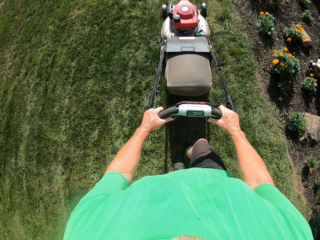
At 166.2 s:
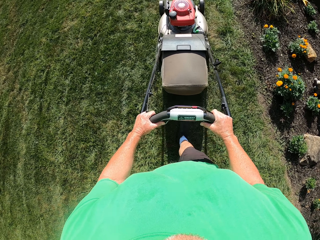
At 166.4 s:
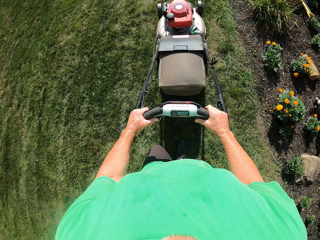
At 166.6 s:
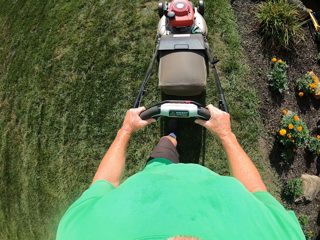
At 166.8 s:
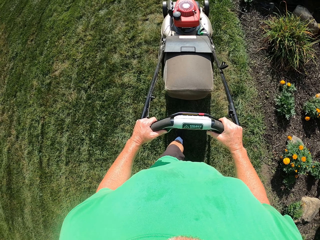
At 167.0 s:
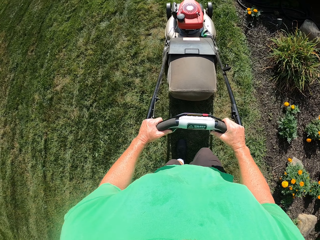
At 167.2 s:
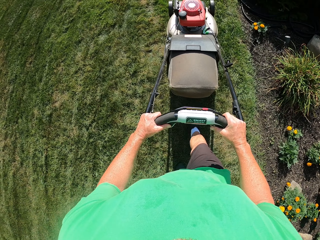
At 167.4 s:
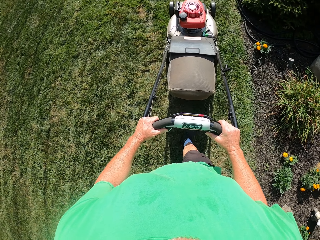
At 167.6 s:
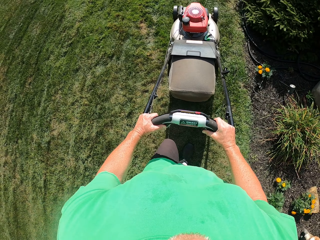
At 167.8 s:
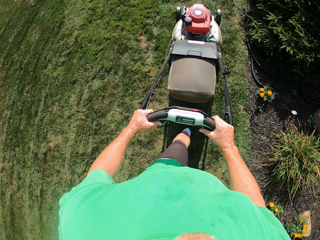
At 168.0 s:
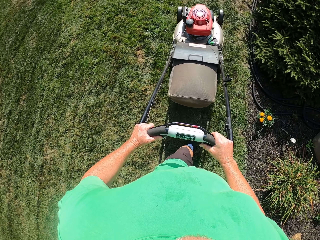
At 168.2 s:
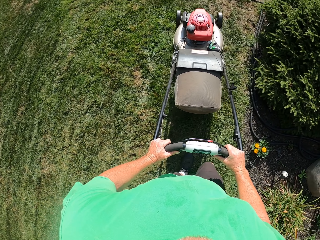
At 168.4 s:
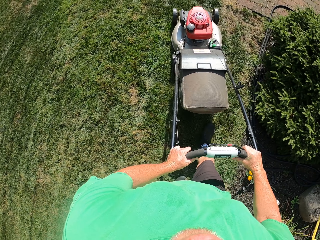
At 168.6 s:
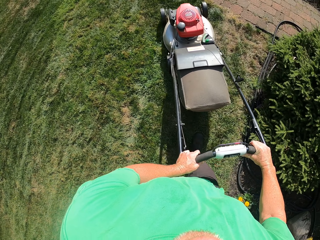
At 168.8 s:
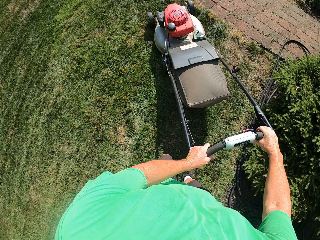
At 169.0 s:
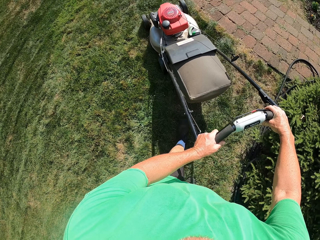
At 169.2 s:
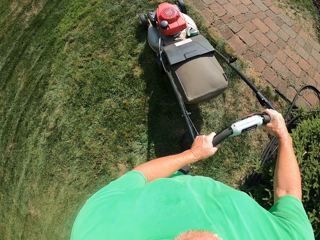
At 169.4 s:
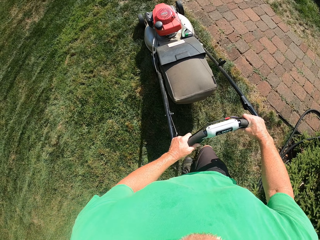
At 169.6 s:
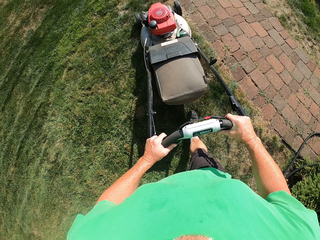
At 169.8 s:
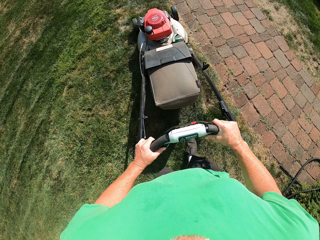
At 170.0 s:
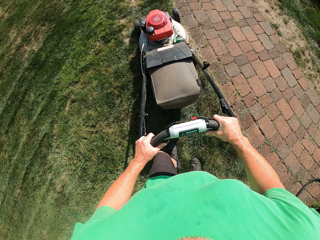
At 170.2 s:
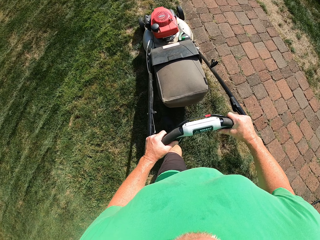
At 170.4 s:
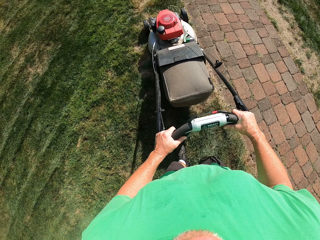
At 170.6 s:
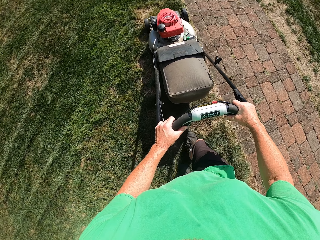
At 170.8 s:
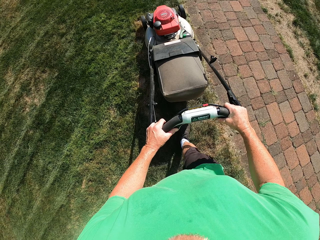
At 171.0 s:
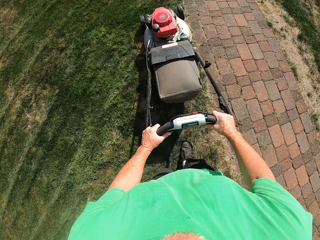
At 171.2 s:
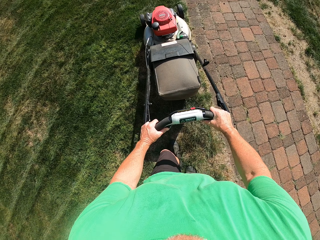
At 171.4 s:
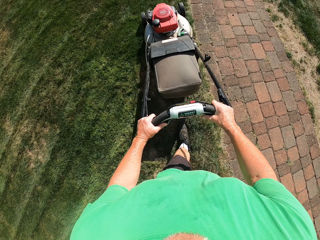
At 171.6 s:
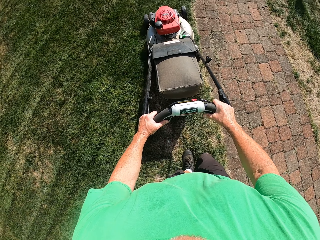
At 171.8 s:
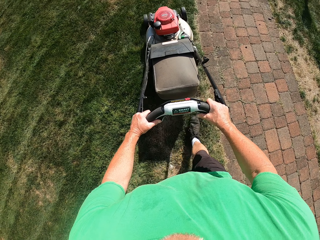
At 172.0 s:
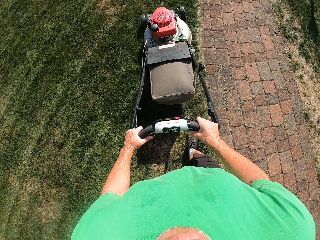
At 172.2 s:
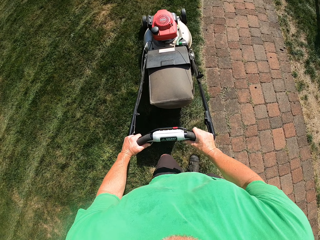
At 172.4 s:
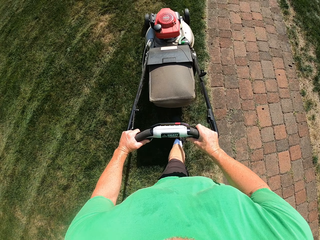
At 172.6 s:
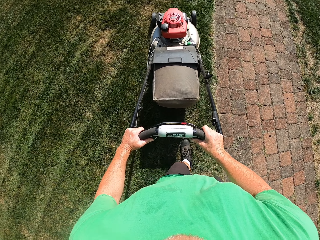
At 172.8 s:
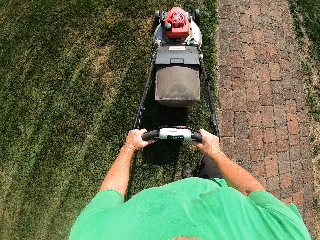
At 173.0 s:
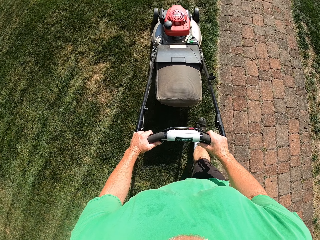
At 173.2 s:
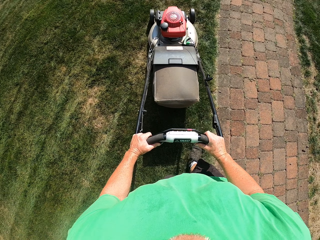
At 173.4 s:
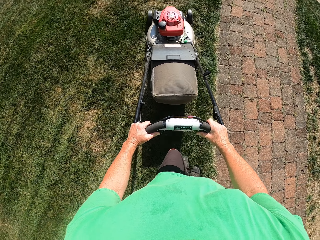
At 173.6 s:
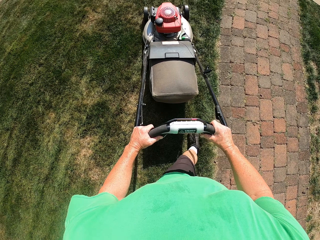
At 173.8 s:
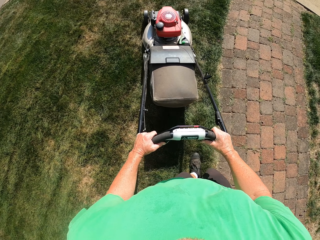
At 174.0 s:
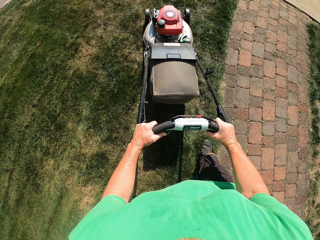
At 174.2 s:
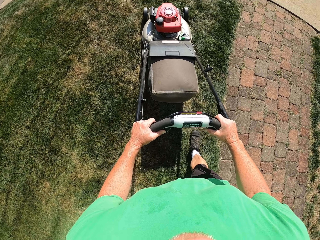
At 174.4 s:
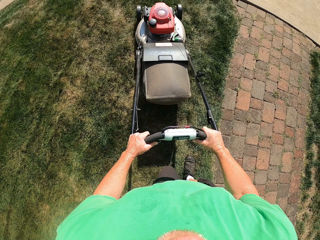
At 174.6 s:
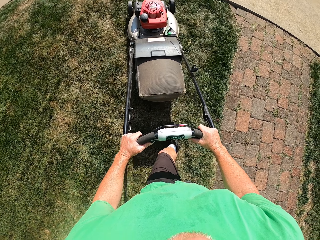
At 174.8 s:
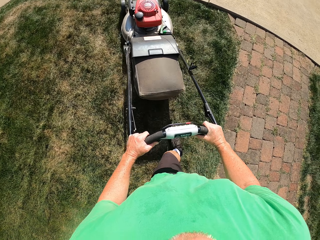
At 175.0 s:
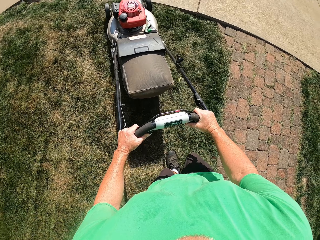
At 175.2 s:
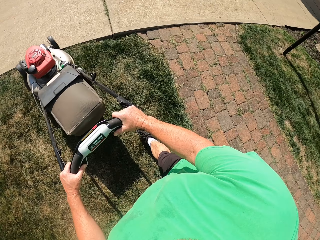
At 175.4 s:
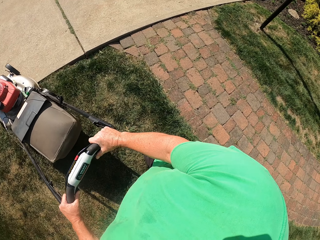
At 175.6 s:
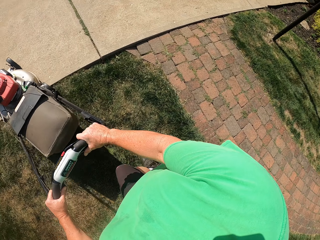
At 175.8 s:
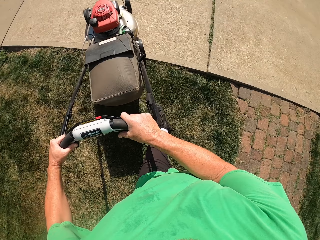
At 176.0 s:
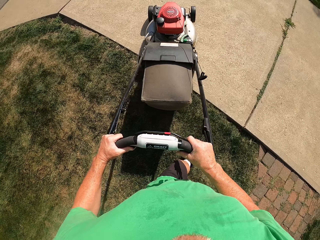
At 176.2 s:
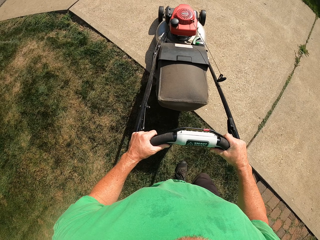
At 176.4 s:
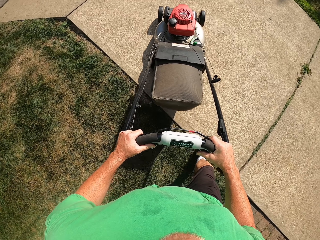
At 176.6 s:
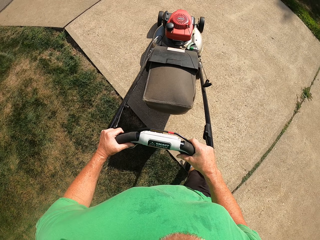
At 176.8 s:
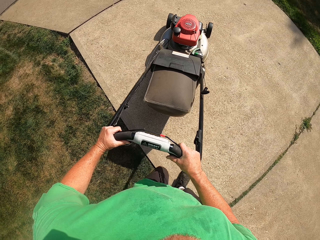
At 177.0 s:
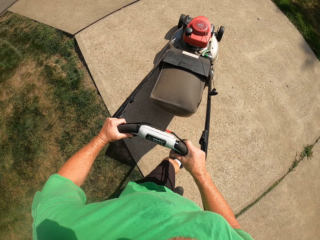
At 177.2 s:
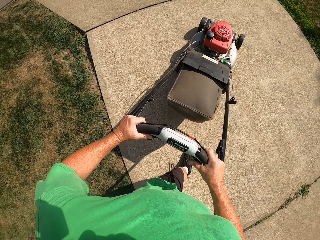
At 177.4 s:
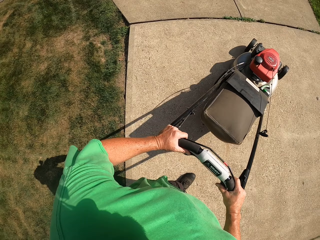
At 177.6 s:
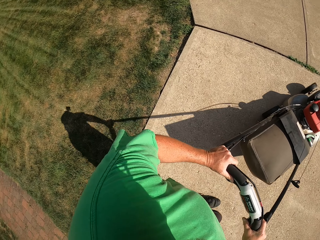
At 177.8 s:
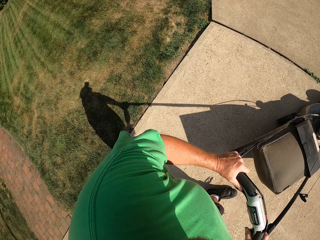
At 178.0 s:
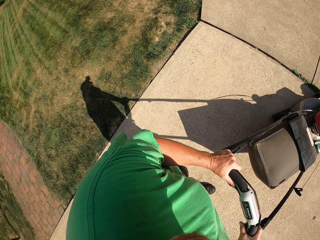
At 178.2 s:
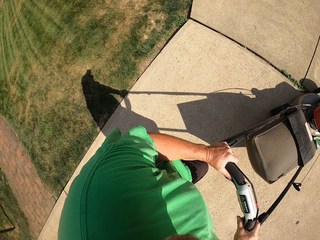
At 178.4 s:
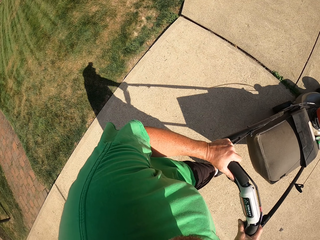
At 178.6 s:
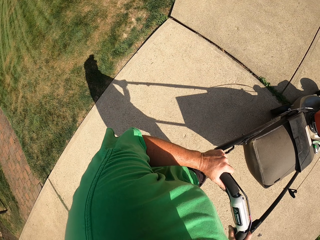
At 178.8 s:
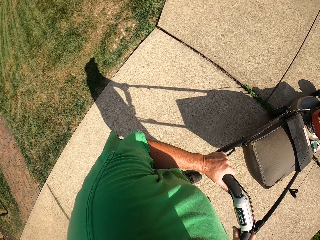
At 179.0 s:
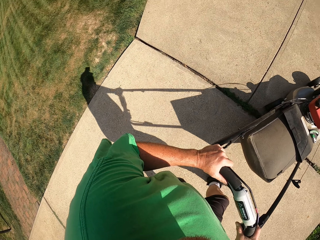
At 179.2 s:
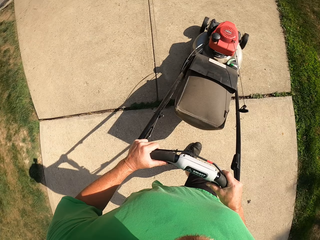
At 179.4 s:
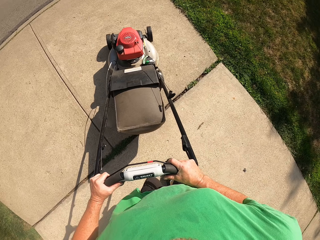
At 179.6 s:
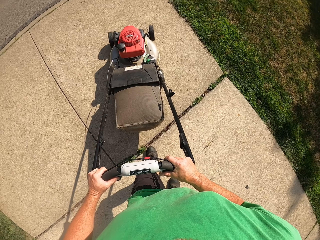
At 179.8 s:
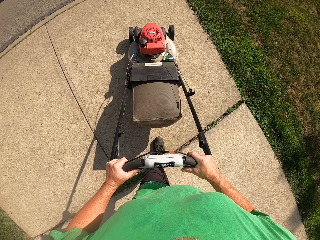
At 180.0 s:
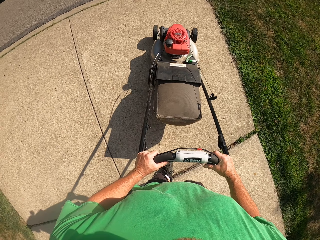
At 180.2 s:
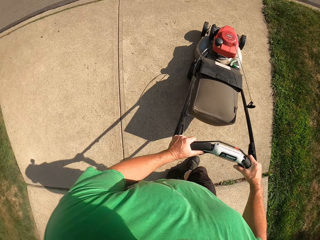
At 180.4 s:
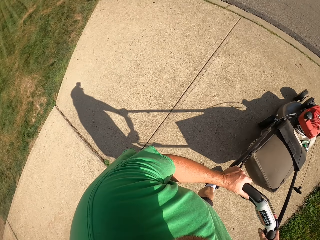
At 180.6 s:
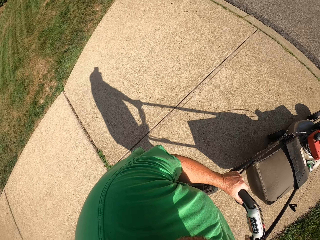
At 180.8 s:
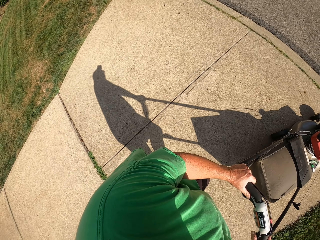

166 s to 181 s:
The camera wearer turns the lawn mower. They cross the pavement with the lawn mower.

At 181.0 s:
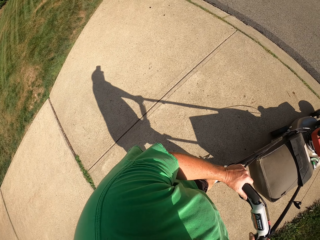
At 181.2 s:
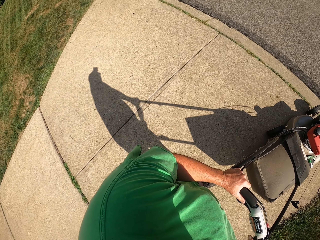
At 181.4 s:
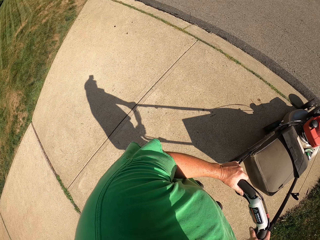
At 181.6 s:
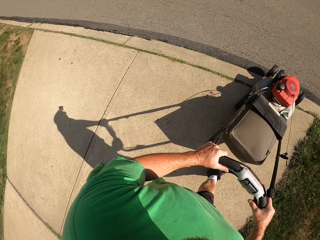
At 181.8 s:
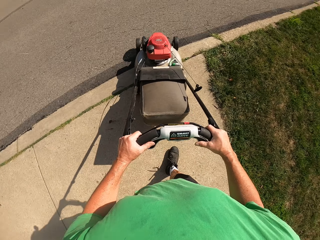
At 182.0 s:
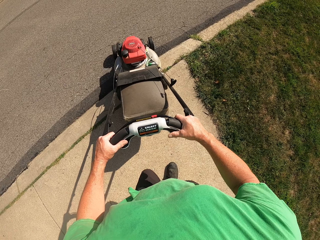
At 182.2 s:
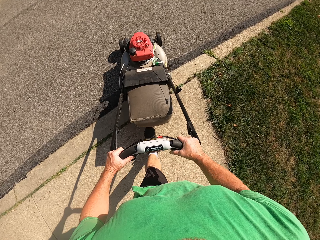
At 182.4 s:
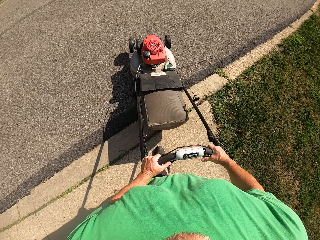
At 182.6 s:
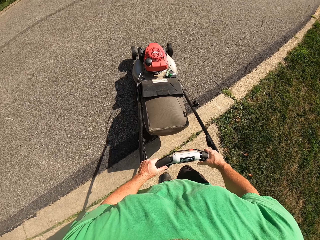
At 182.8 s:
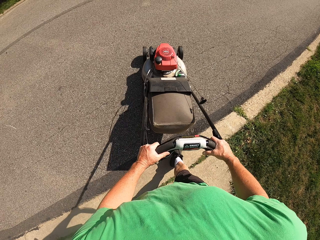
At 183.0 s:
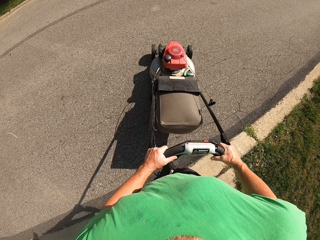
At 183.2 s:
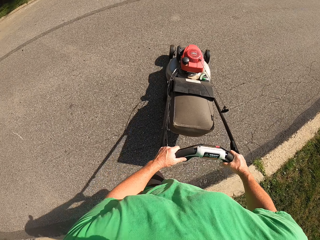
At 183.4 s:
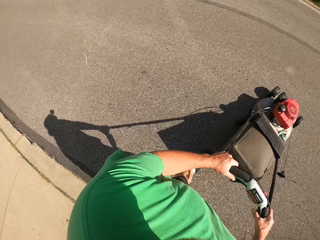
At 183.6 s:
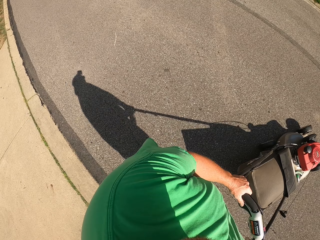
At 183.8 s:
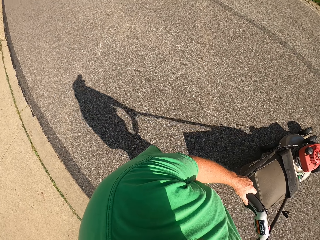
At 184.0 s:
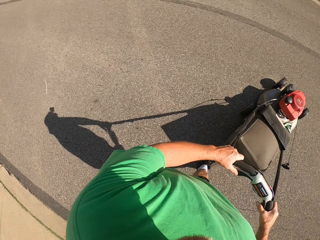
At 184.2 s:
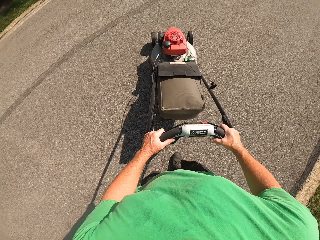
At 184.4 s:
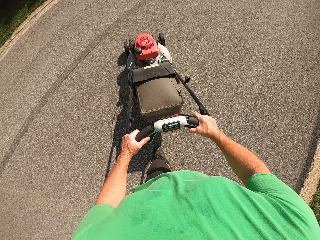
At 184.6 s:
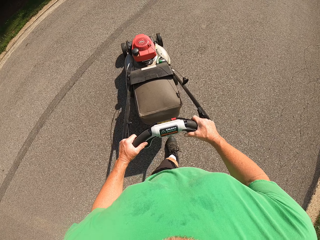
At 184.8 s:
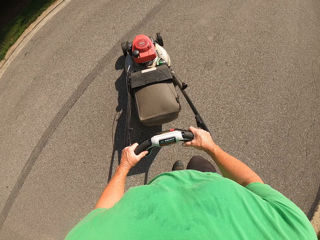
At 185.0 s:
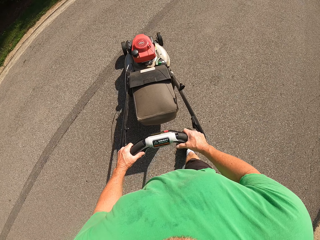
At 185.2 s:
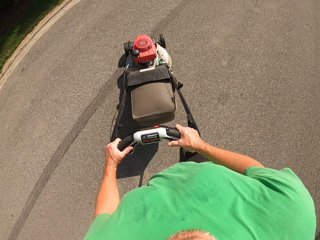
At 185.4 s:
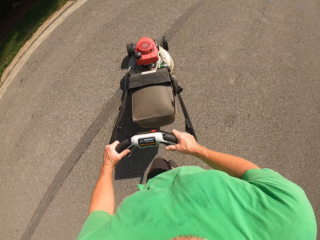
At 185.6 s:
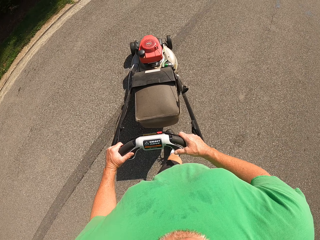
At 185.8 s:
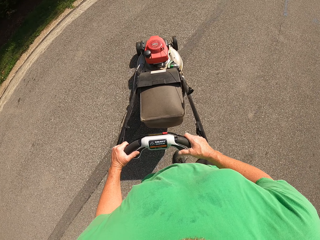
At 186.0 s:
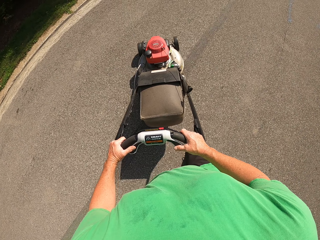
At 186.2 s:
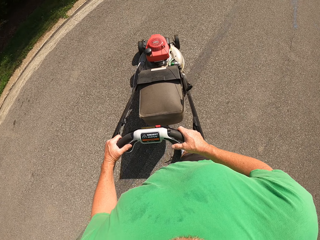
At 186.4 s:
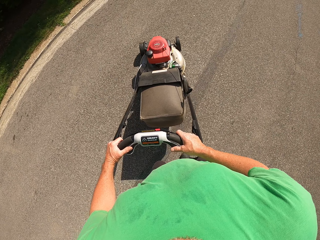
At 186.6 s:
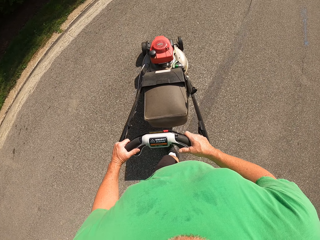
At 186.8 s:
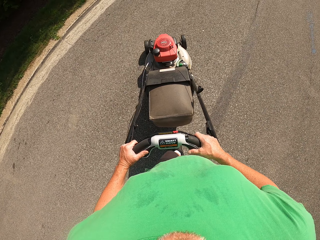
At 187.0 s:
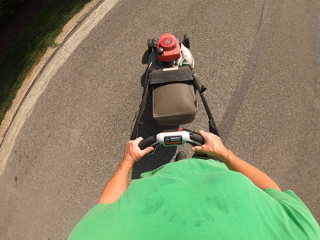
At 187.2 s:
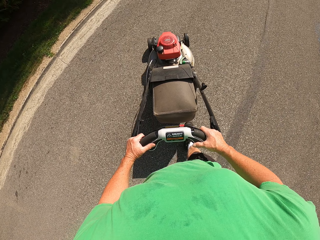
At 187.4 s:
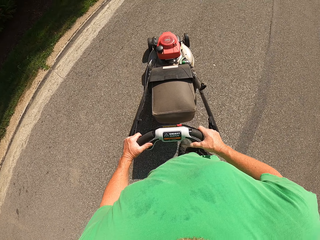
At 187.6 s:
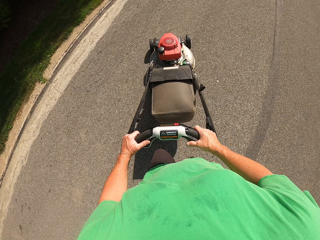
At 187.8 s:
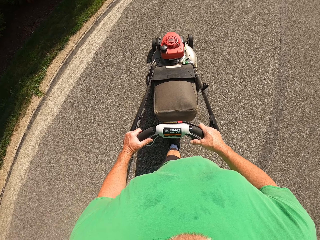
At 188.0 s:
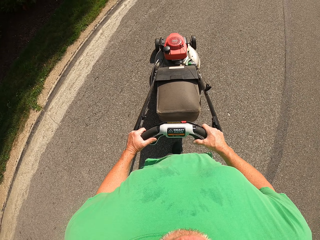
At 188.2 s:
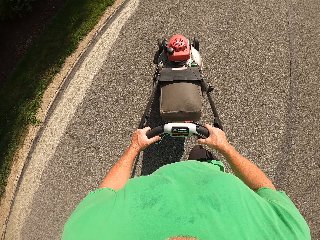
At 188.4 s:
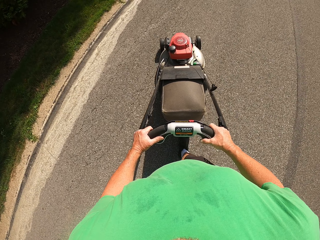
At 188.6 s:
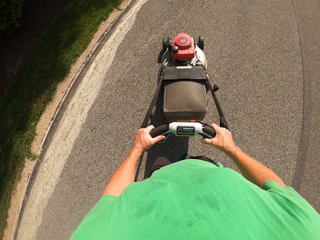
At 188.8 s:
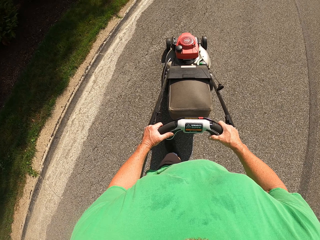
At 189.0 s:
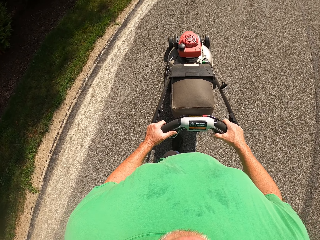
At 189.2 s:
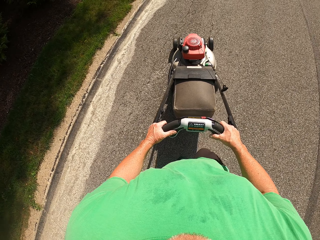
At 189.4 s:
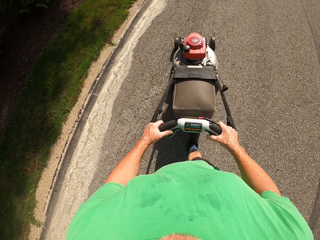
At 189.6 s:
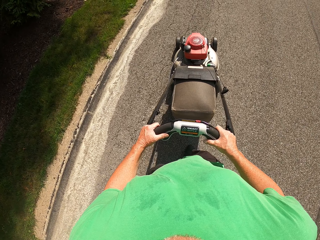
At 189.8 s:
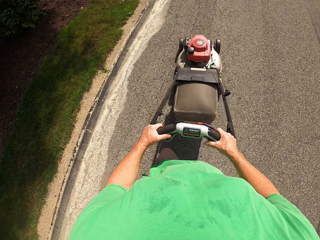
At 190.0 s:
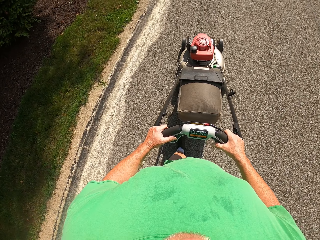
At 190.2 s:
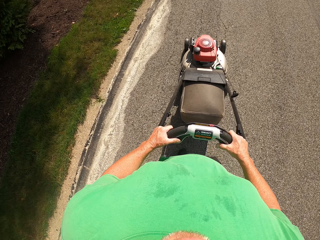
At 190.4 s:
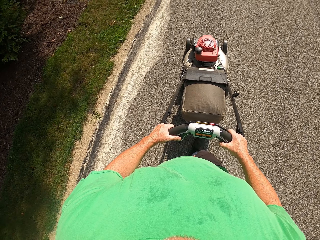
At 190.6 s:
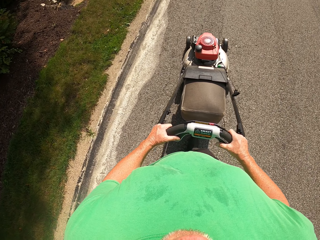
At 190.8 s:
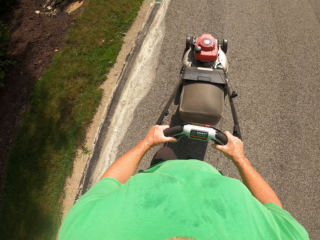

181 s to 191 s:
The camera wearer moves the lawn mower on the road.
